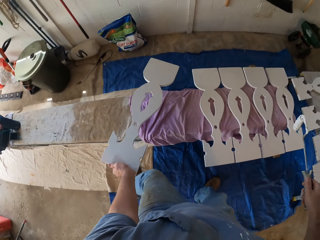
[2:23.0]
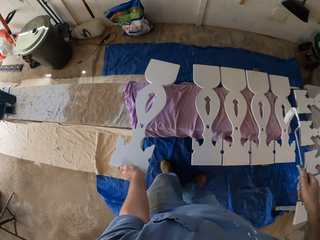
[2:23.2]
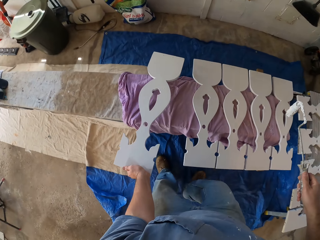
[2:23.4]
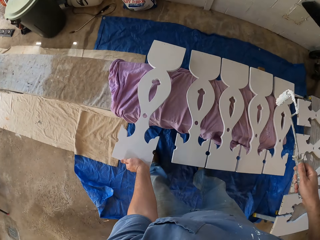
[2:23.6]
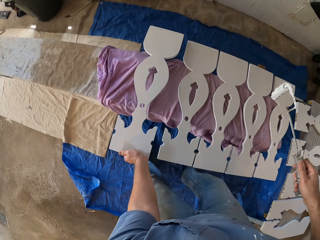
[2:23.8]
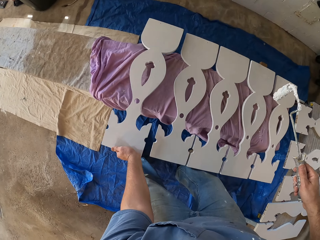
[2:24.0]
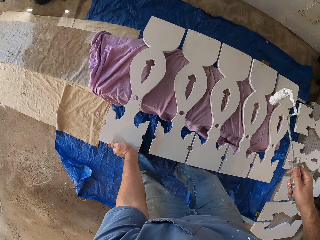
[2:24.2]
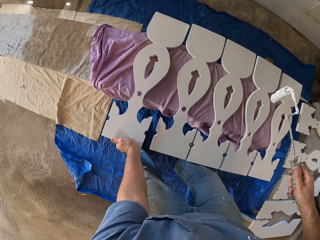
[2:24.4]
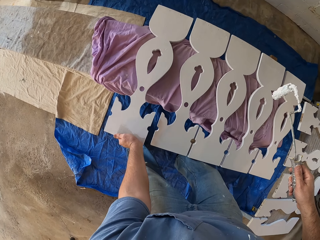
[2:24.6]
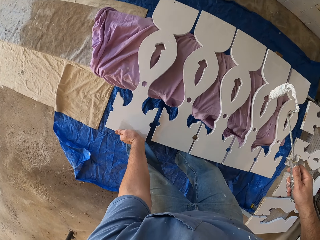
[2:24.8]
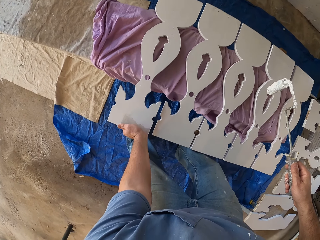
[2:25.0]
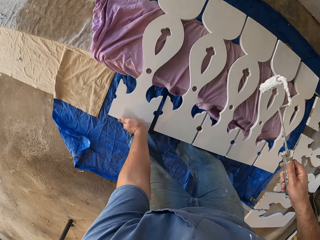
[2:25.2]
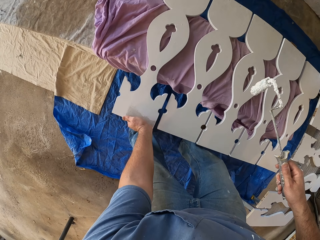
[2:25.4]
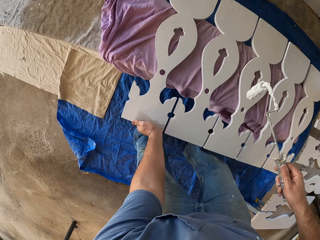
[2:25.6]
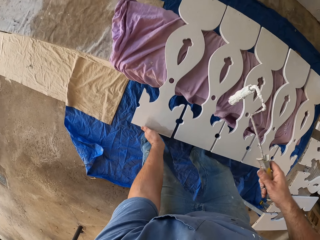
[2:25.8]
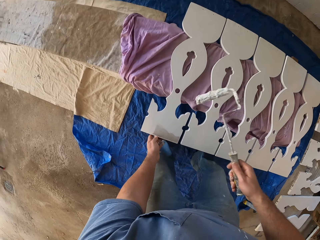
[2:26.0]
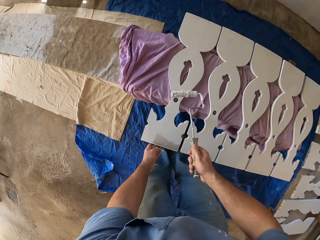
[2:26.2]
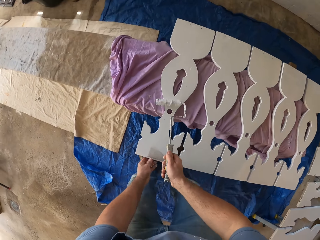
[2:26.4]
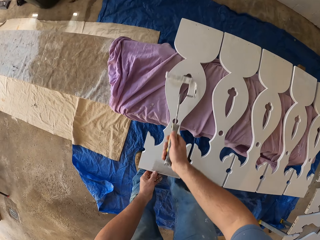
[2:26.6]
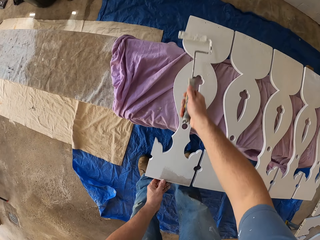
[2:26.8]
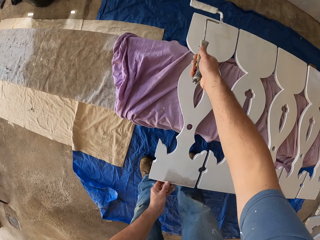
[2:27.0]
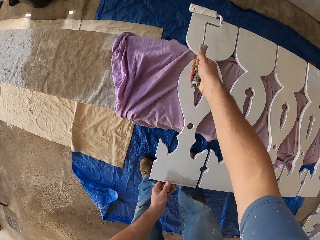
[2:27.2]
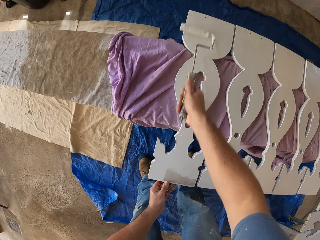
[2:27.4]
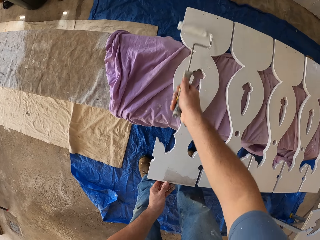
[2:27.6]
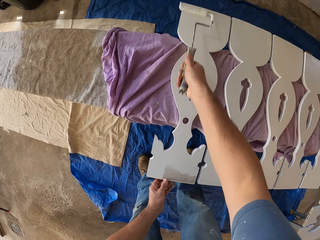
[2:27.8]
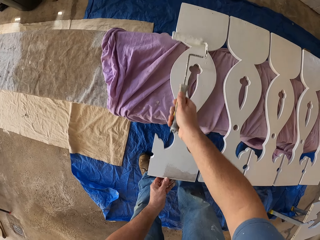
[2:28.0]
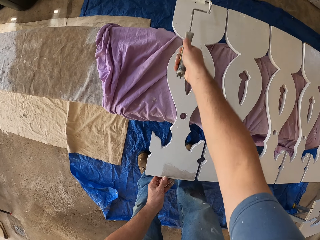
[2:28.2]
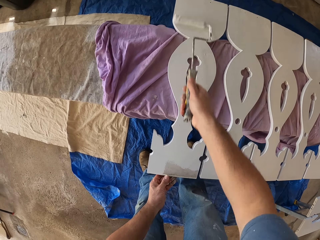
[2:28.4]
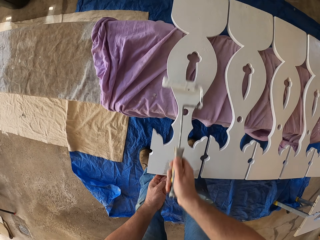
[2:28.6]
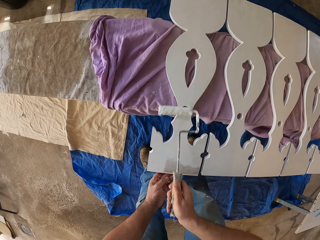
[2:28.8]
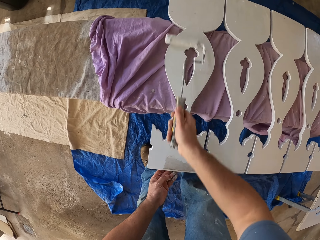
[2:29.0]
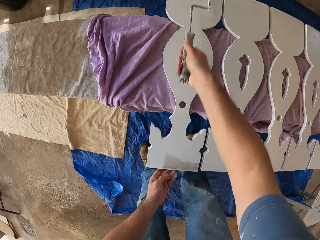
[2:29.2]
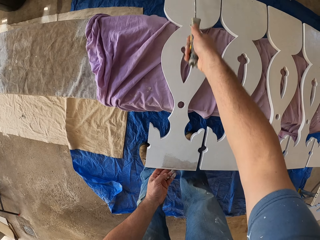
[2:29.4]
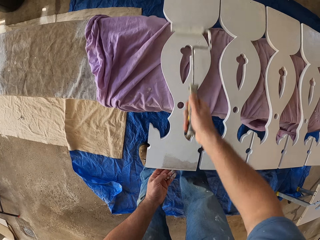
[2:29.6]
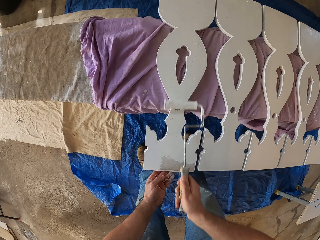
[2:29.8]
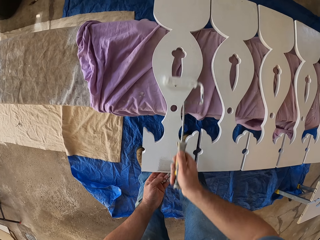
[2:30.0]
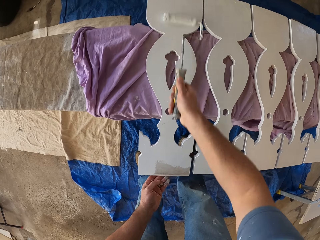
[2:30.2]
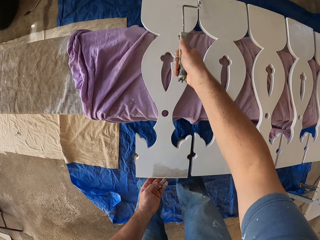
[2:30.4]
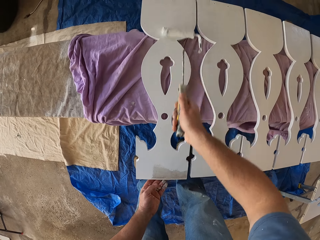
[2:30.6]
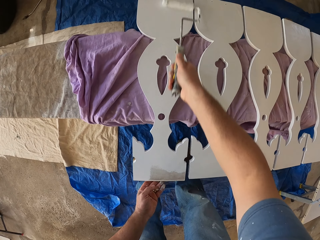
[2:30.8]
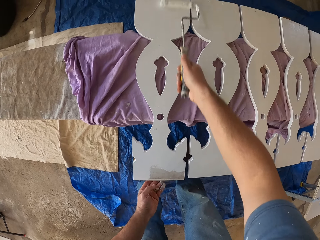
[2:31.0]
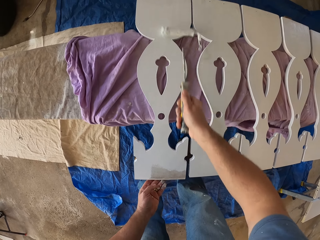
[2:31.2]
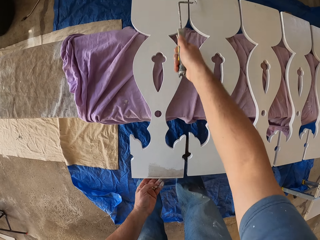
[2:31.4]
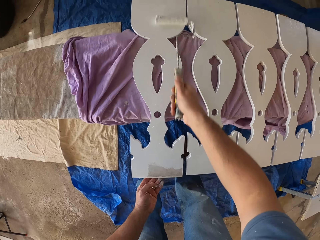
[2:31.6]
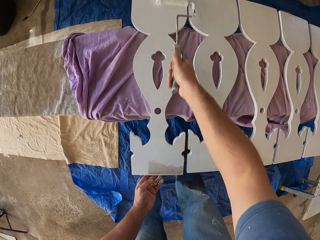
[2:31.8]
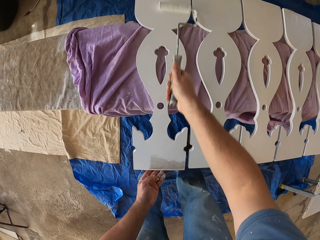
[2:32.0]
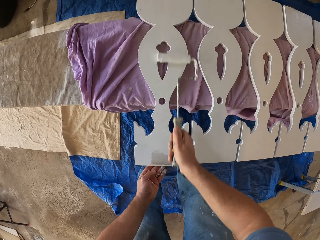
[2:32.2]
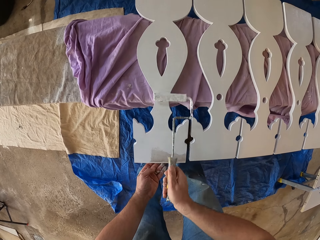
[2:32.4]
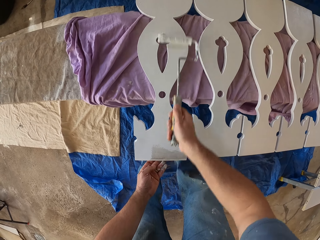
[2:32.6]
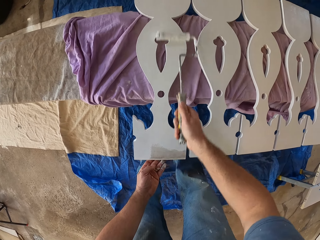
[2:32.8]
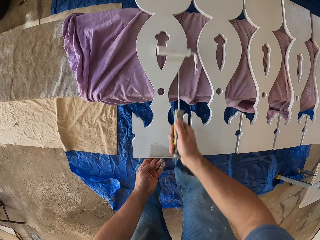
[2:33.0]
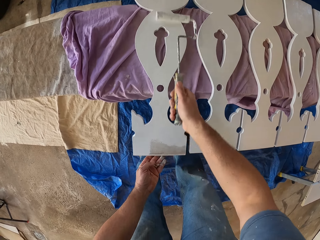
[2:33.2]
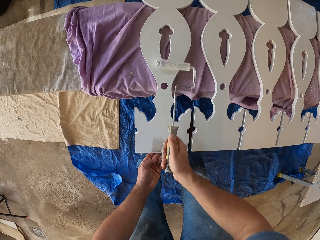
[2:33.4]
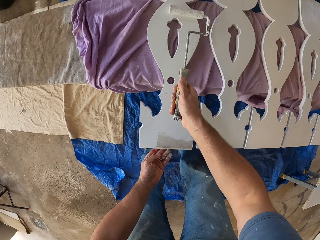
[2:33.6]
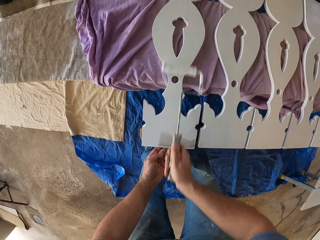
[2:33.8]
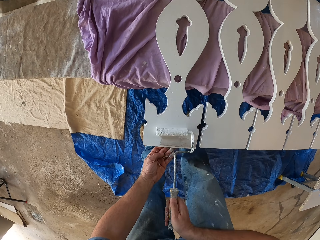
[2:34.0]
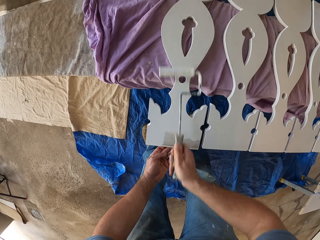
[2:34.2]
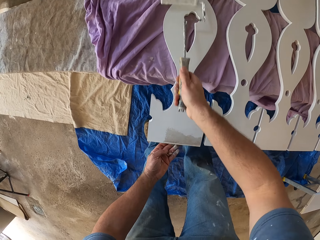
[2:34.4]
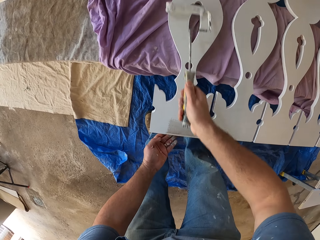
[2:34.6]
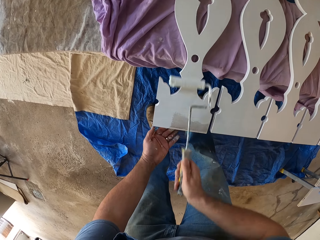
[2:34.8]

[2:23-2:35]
The camera wearer drops the wooden piece on the bench. They paint the wooden piece with the paint roller.

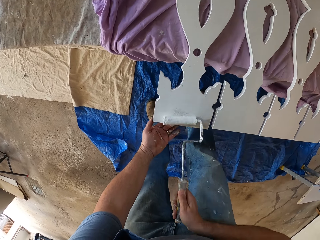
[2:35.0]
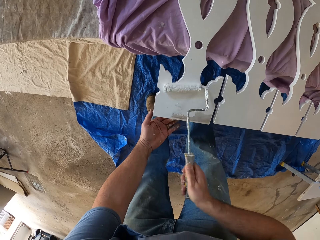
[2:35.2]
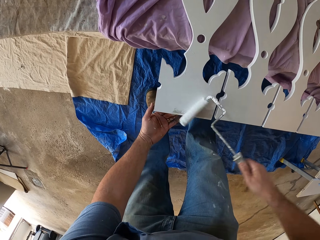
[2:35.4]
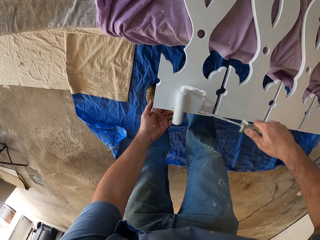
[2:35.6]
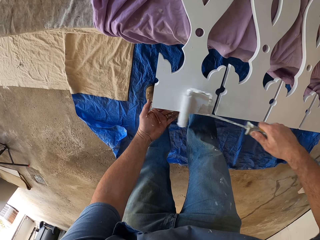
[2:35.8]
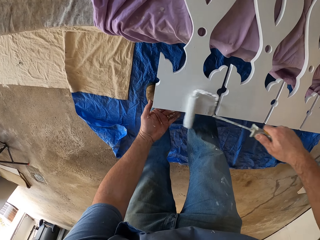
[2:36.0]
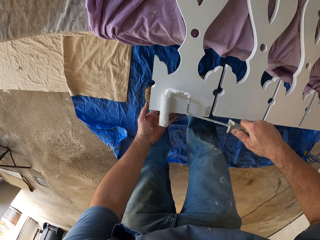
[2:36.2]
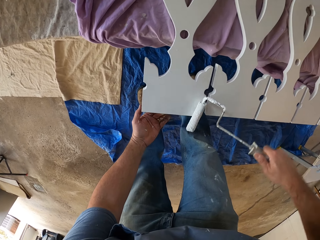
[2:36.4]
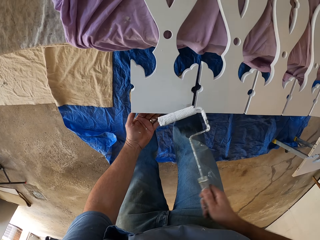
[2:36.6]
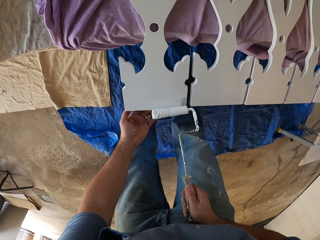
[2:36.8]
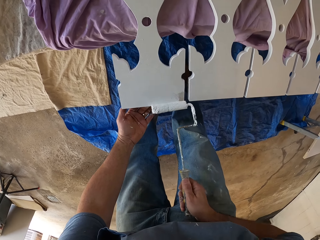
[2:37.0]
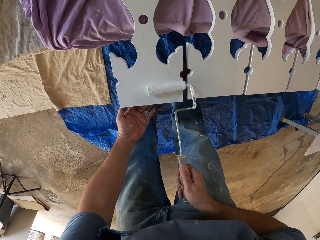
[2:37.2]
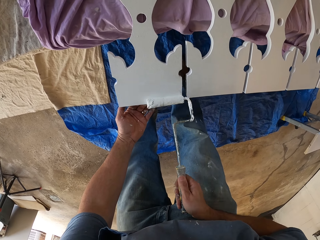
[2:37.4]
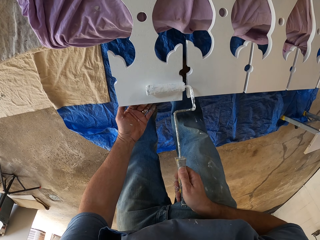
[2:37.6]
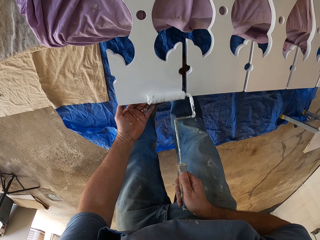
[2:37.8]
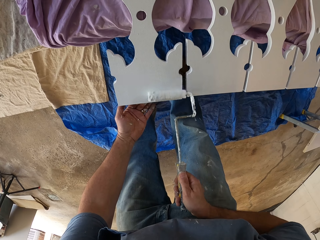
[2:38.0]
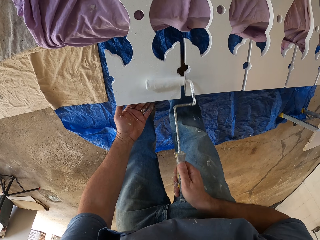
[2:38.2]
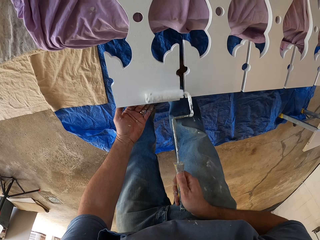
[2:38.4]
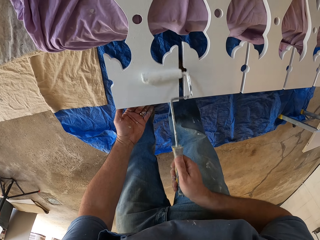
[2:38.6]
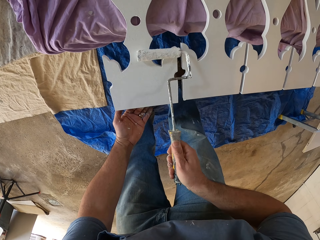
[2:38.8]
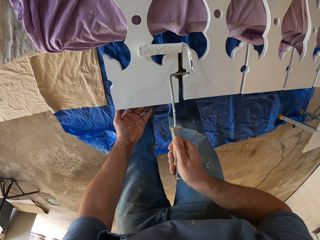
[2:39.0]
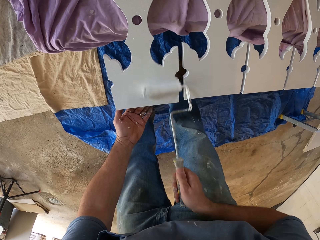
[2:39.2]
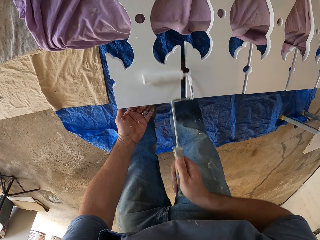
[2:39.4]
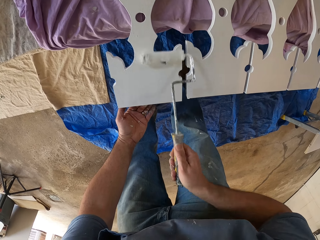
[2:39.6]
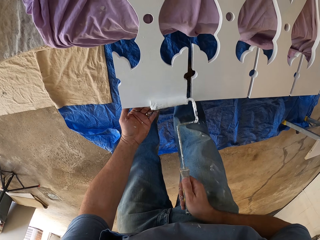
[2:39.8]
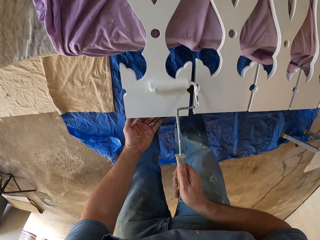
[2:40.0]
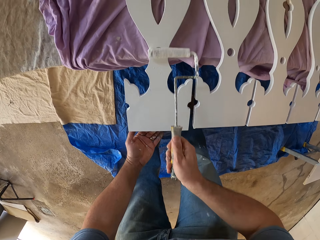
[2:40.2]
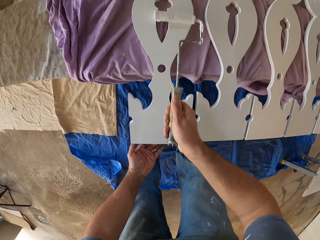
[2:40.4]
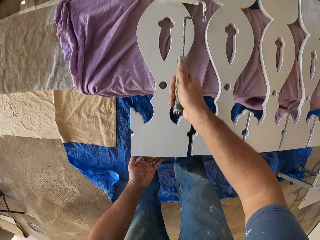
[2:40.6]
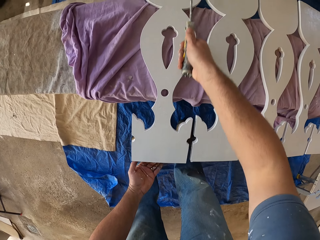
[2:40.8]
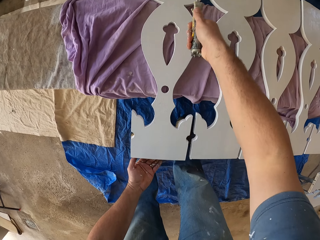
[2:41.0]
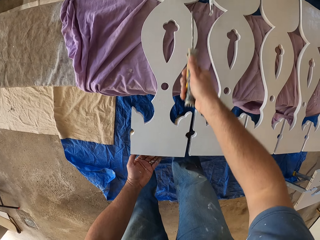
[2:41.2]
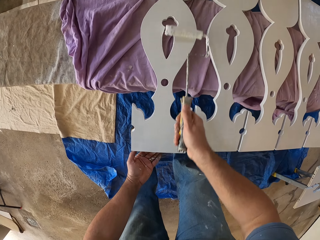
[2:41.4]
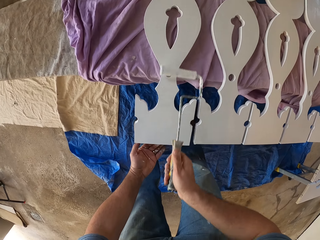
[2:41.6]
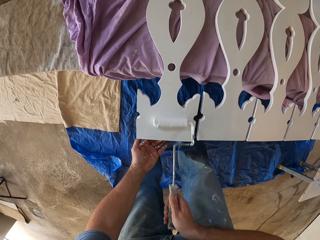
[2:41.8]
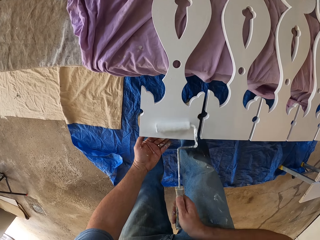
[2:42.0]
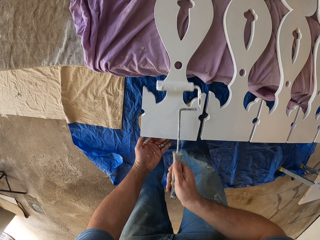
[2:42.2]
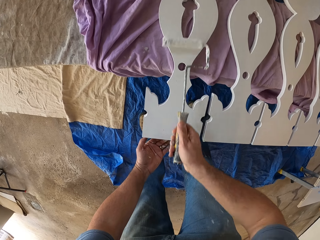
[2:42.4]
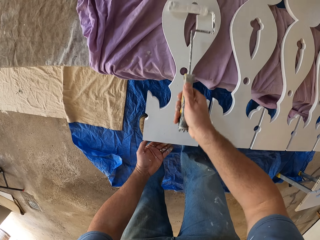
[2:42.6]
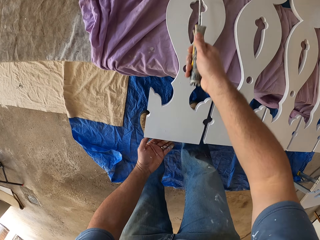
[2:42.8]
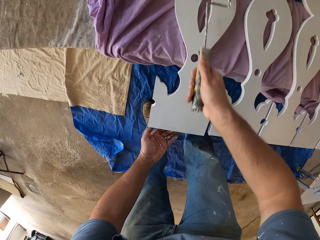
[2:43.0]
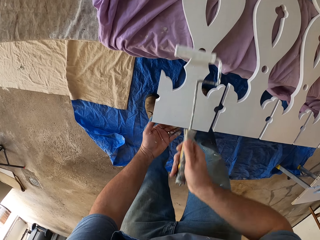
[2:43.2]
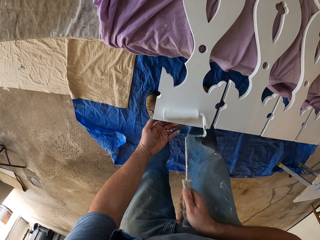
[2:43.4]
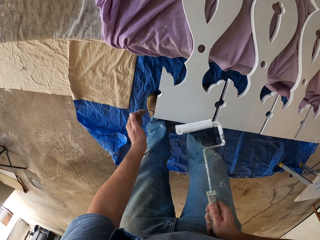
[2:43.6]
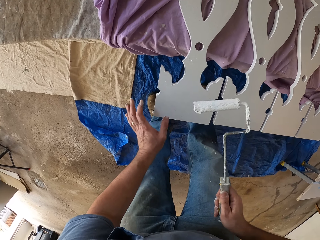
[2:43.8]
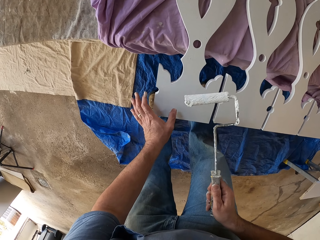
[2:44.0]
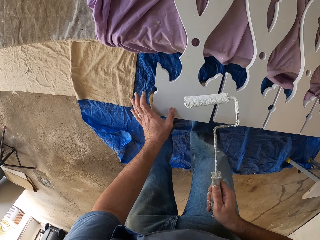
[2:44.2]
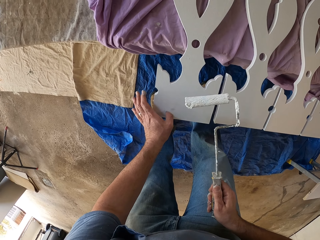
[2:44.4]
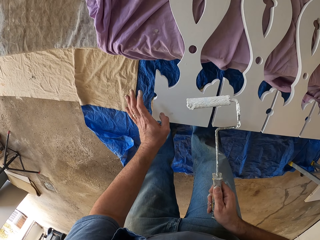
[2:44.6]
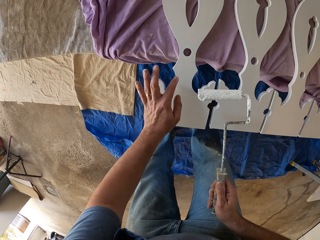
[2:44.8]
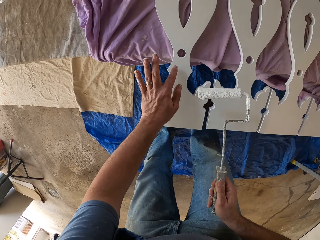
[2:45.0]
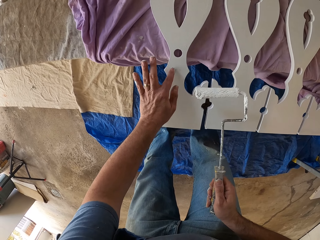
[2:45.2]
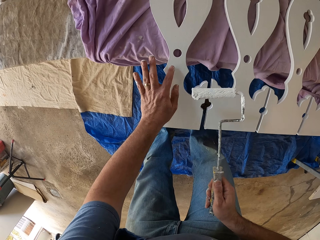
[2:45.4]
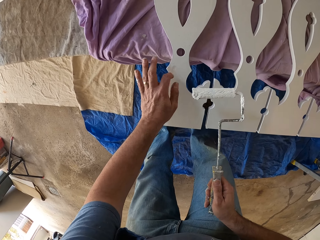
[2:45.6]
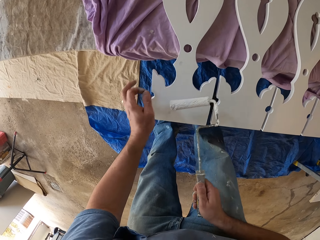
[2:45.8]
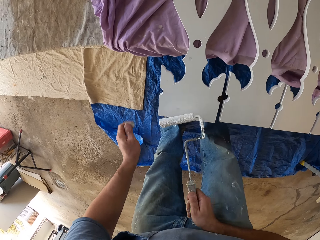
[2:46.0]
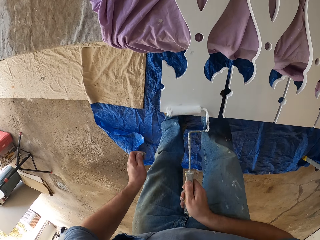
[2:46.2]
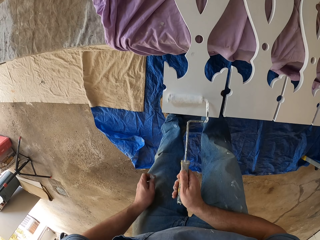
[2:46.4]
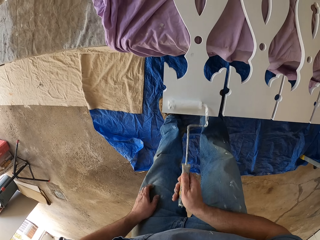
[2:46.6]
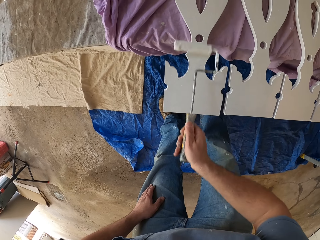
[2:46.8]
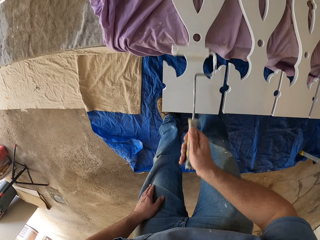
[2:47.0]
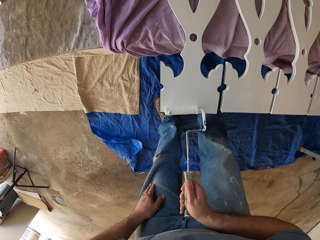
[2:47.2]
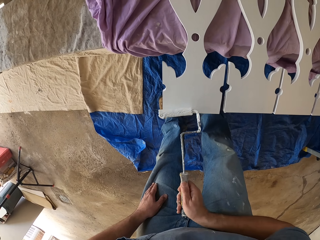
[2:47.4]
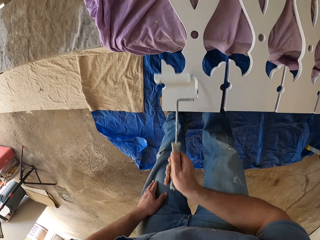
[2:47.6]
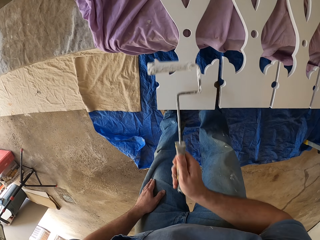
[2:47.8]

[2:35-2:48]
The camera wearer removes a dirt particle on the wooden piece with his finger. He holds the wooden piece with a hand. He paints the wooden piece with the paint roller.
